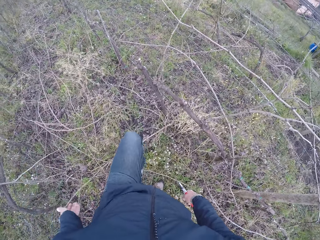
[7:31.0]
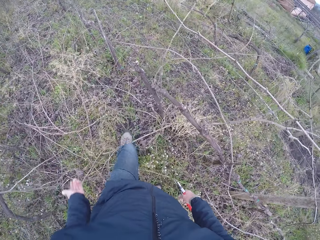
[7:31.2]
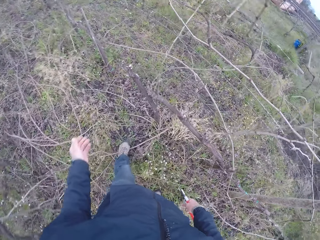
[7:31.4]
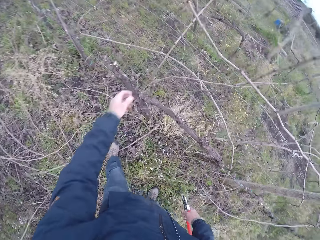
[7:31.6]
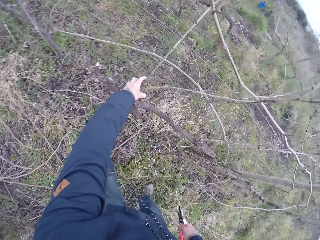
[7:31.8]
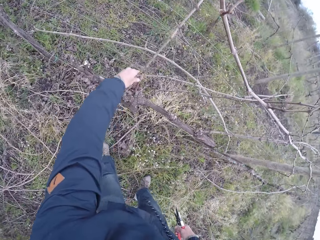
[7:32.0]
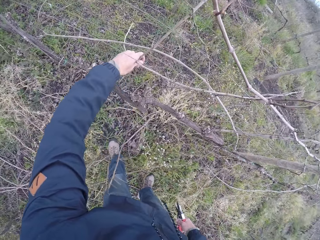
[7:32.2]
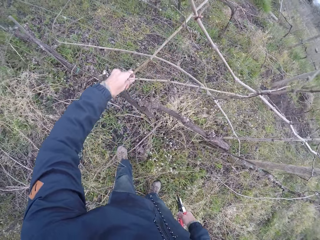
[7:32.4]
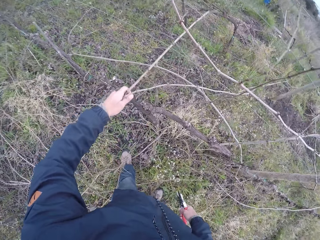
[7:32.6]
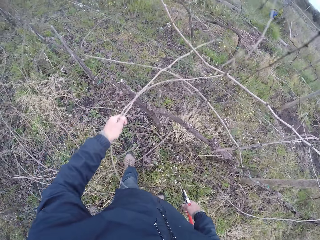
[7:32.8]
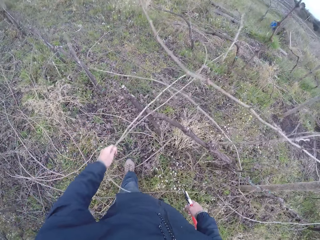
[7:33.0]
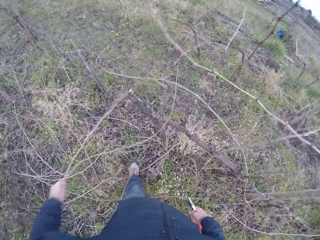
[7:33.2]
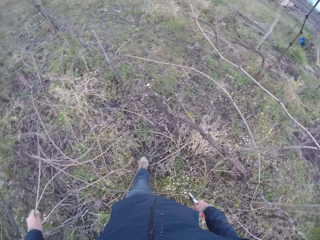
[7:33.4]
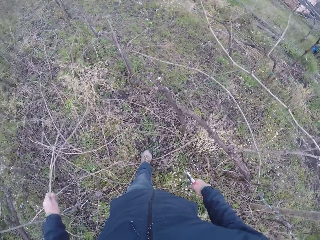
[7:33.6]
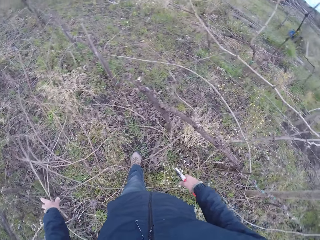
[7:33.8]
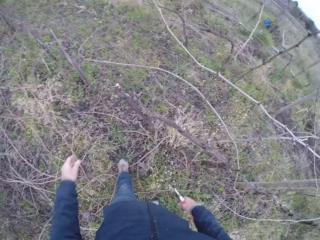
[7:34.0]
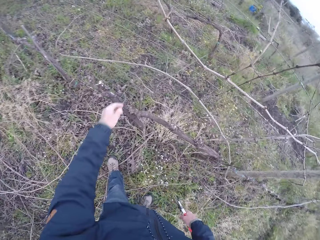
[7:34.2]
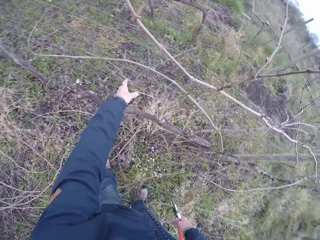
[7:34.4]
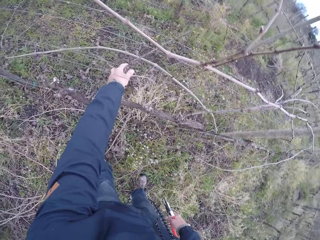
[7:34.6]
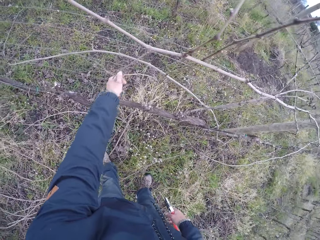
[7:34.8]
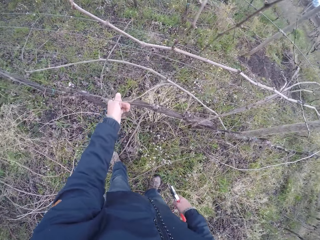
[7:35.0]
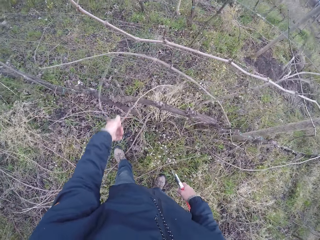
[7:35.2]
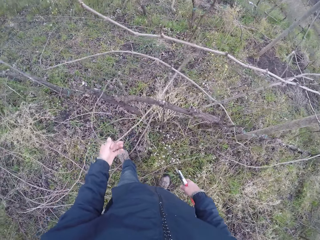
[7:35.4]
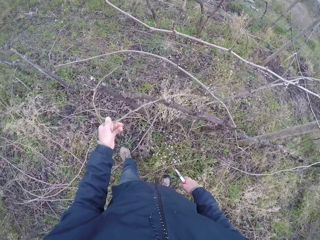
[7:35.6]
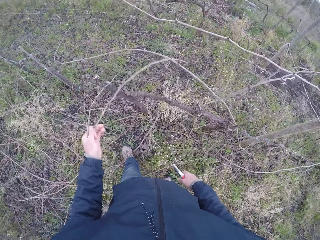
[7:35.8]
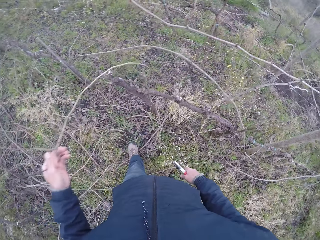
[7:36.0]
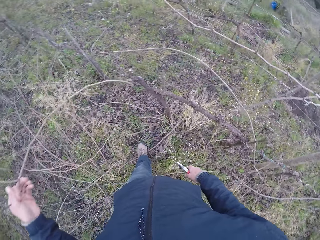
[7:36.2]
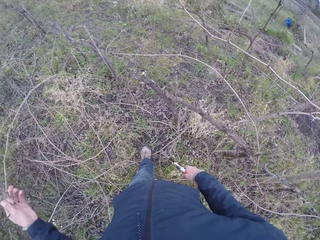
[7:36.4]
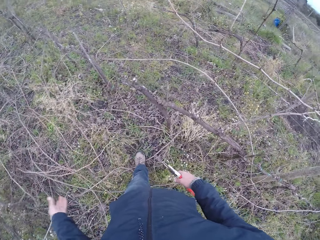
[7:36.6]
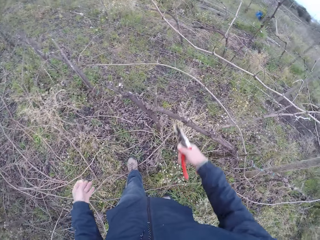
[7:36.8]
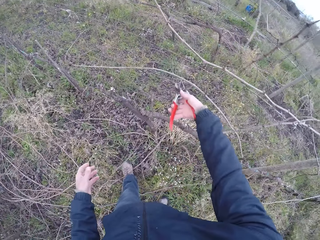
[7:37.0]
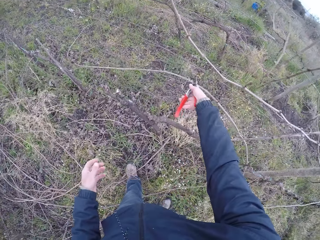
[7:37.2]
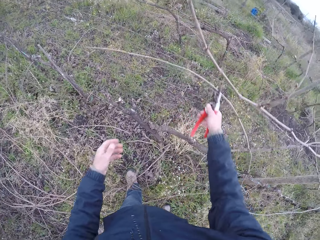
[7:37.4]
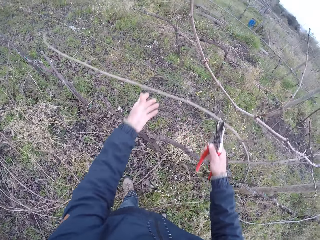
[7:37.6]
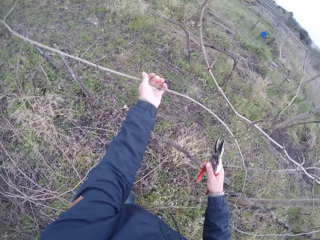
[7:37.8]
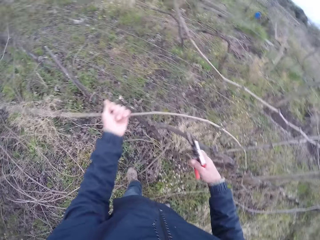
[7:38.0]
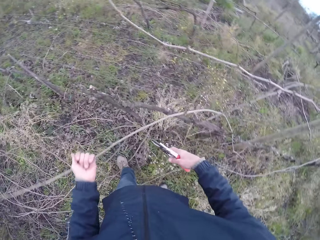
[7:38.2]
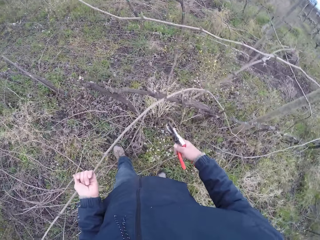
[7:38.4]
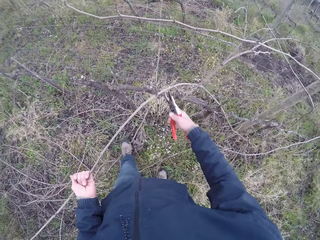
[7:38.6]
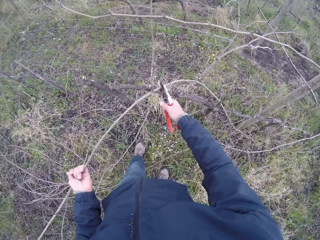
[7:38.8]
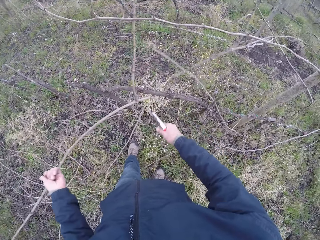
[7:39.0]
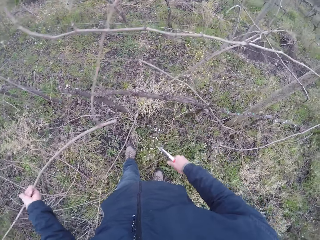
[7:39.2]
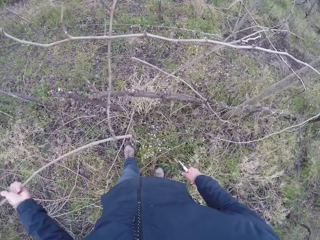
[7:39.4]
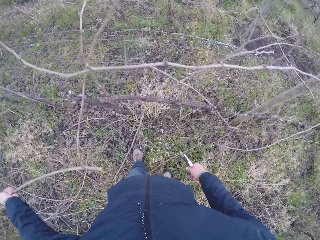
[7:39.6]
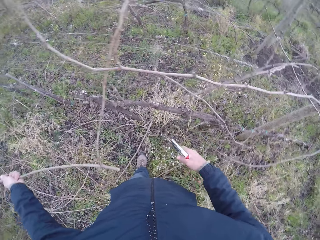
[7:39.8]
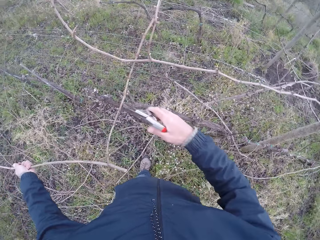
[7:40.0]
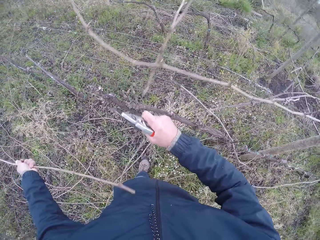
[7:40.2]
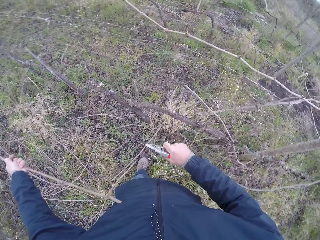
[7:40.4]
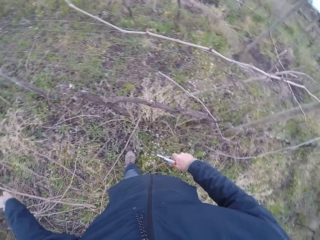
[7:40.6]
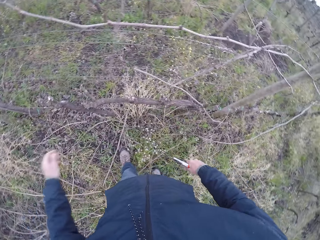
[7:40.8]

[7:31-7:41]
The camera wearer picks two twigs from the barbed fence with his left hand. He holds a stick. He pulls the stick. He picks a twig from the barbed fence with his left hand. He holds a twig with his left hand. He pulls the stick. He cuts the twig with the pair of pliers or shears in his right hand. He cuts the stick with the shears.

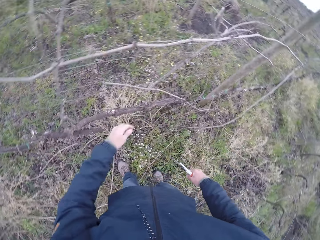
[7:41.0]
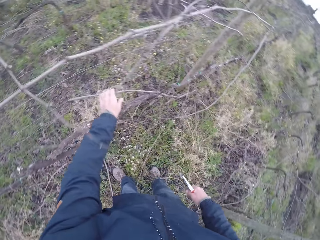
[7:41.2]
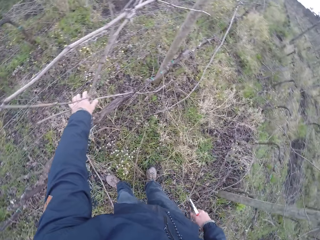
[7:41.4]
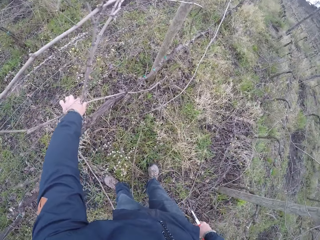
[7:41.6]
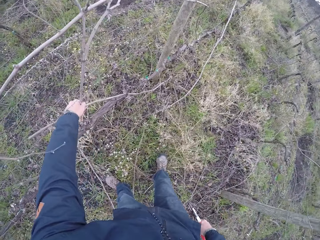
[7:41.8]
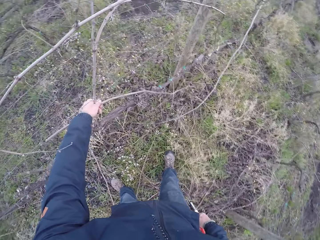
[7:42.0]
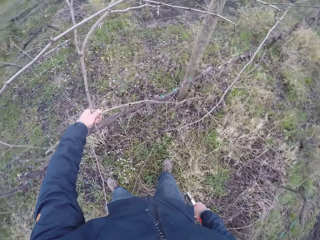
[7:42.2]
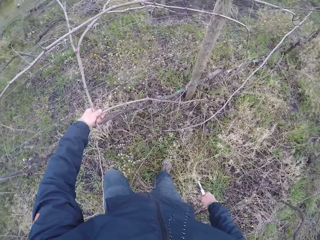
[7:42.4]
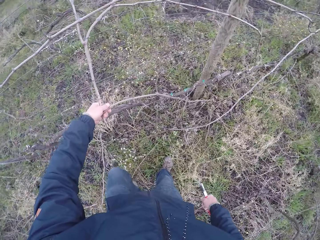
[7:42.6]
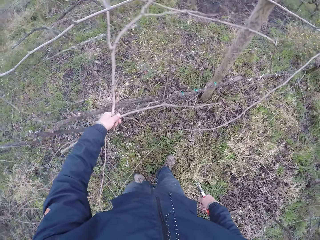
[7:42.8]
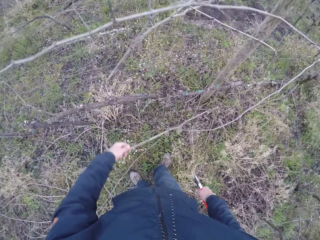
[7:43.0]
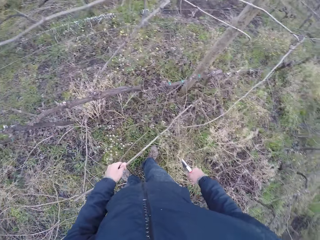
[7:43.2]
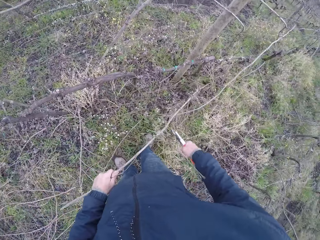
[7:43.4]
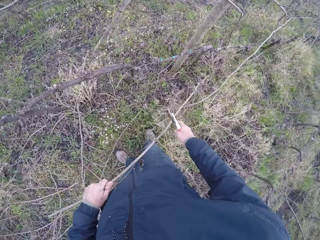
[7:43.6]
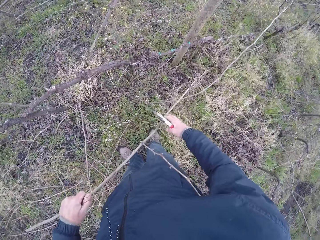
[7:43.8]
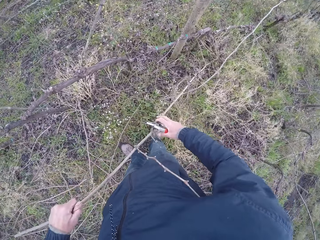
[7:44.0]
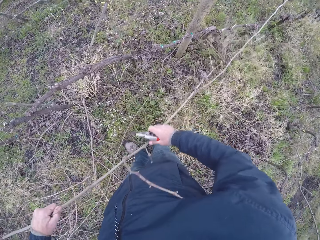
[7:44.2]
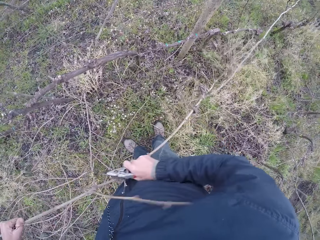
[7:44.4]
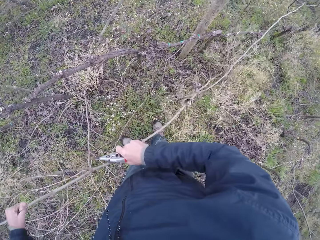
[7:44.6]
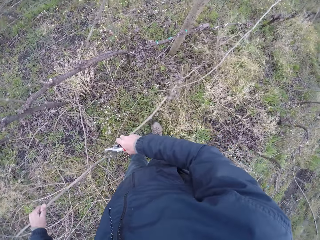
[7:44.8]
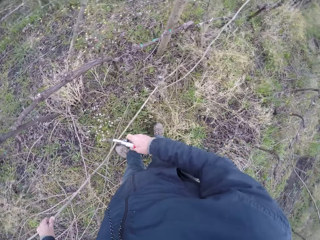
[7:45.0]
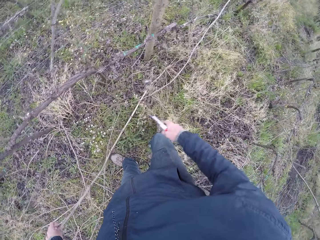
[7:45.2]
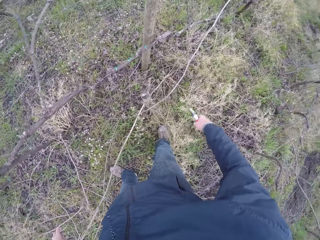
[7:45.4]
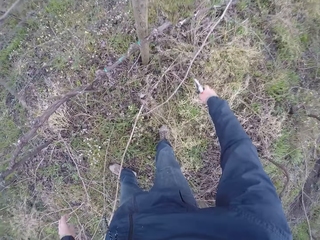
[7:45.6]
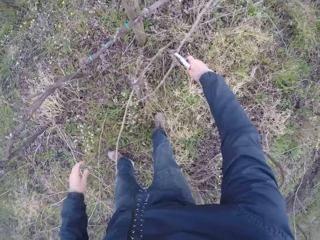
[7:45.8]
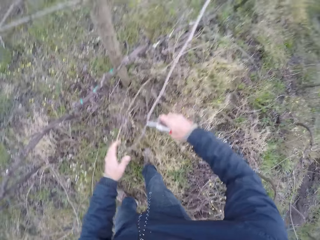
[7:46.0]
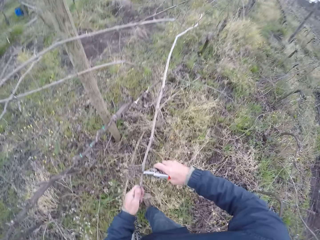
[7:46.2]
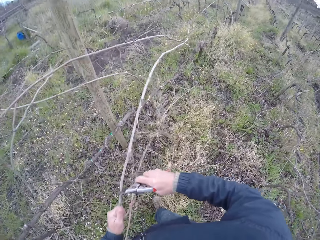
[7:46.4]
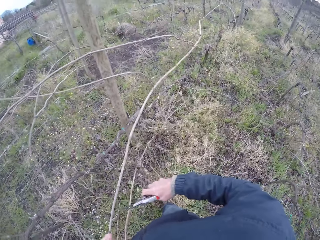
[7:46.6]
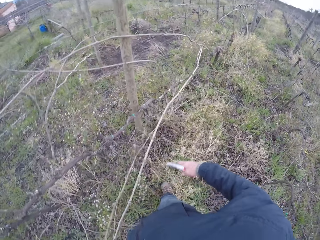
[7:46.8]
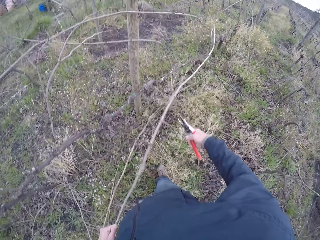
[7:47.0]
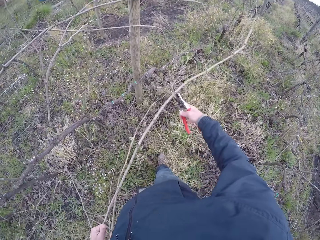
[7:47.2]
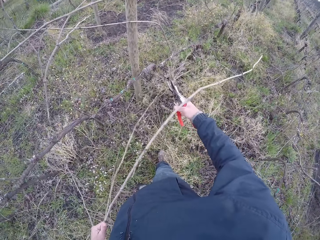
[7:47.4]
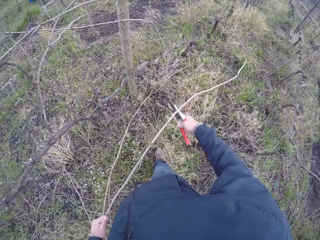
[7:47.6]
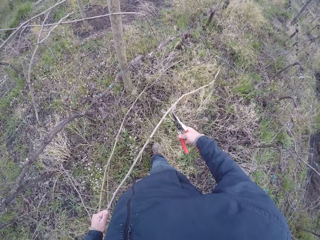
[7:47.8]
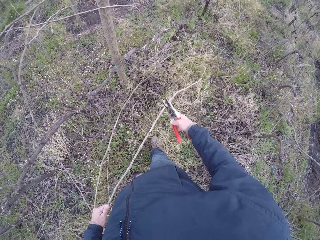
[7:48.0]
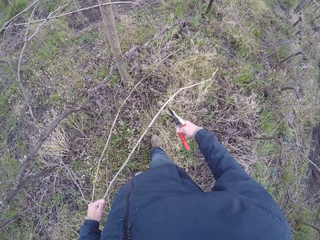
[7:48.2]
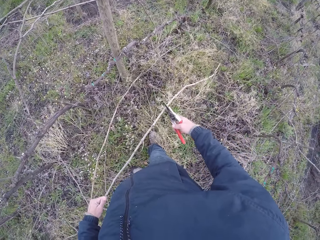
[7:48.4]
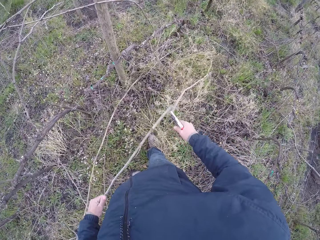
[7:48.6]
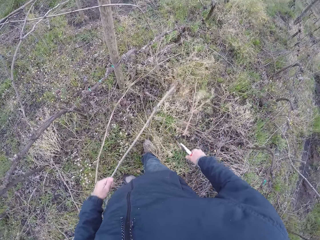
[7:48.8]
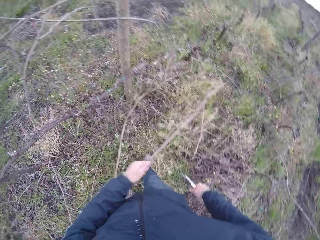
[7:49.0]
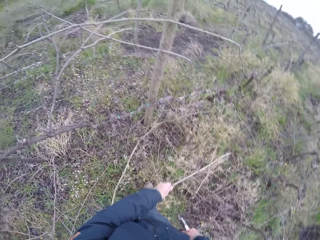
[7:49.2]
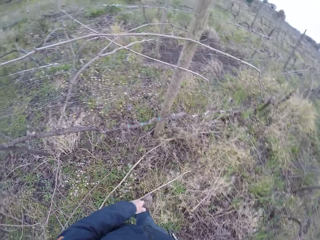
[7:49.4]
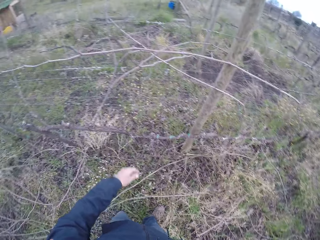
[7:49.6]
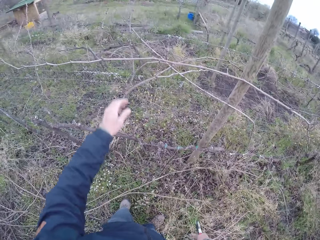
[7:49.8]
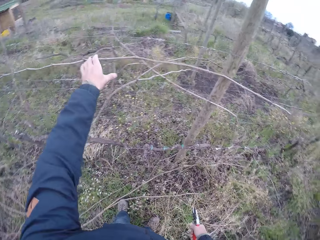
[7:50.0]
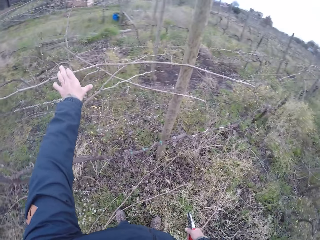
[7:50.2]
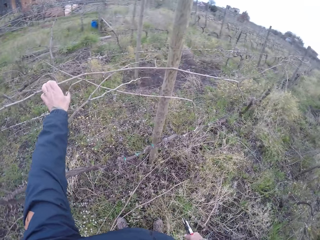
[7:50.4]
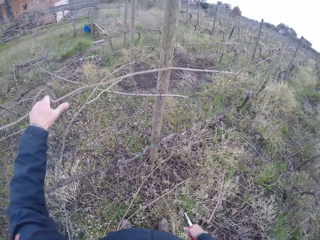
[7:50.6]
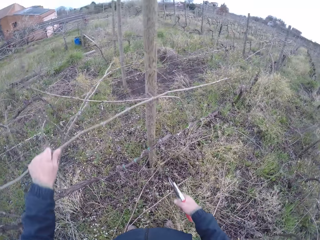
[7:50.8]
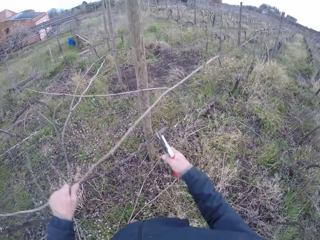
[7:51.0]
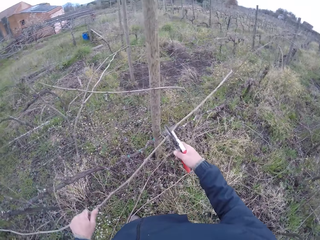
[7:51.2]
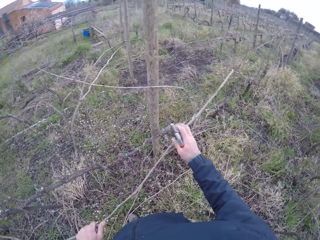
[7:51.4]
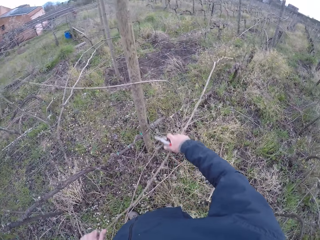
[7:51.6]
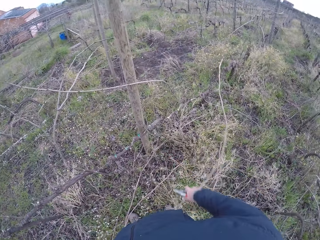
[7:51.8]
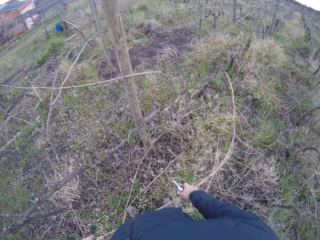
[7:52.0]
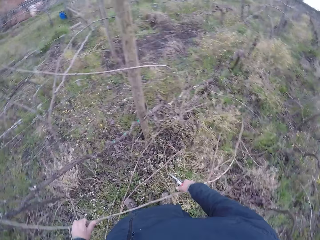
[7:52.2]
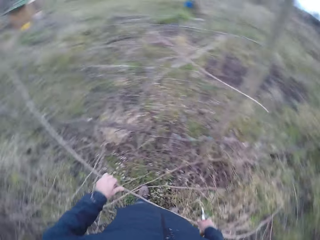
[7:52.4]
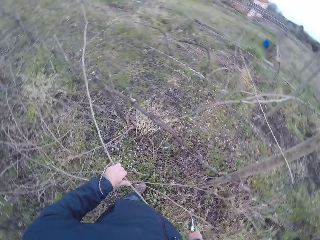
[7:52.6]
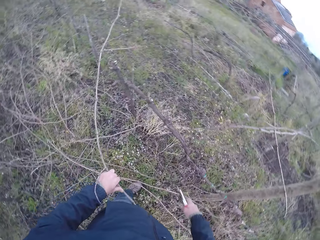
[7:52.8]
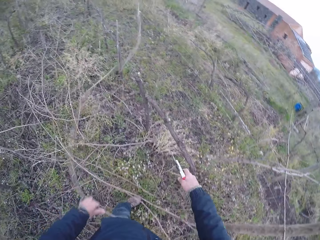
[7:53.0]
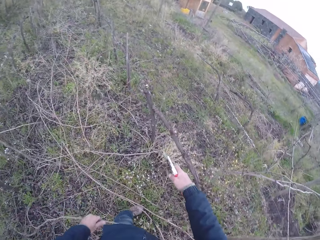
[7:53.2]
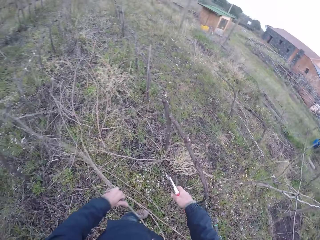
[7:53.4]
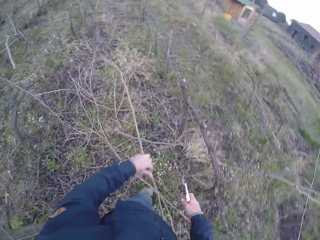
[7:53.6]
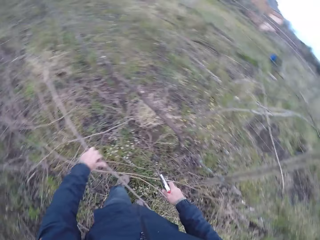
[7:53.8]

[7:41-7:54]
The camera wearer holds a twig with his left hand. He pulls the twig with both hands. He drops the twig in his left hand on the ground. He grabs a twig with his left hand. He cuts the twig with the pair of pliers in his right hand. He drops the twig in his left hand on the ground. He removes twigs from the barbed fence with both hands.
